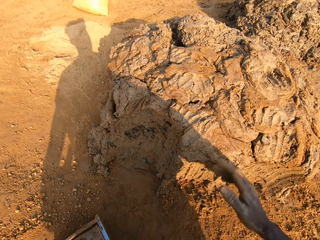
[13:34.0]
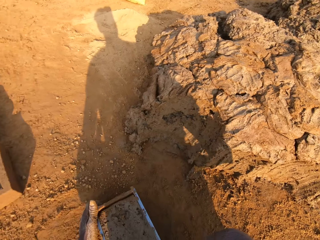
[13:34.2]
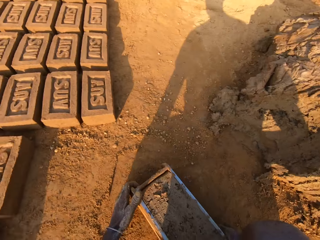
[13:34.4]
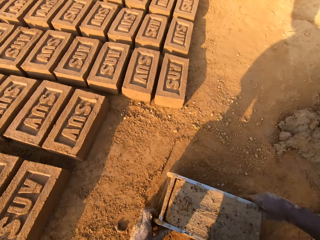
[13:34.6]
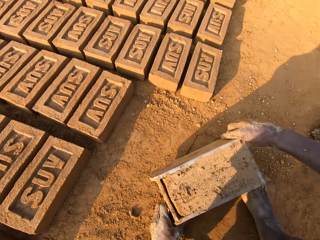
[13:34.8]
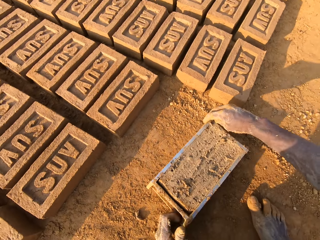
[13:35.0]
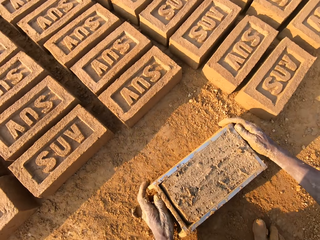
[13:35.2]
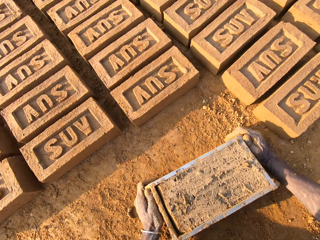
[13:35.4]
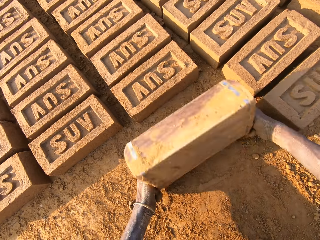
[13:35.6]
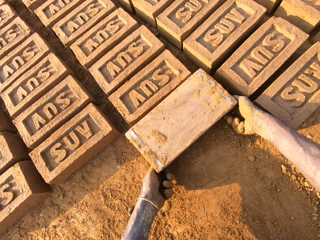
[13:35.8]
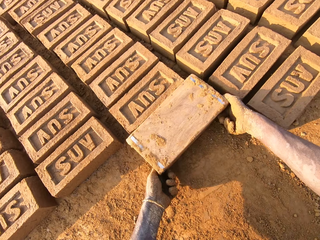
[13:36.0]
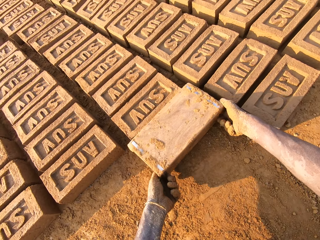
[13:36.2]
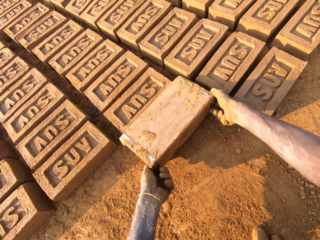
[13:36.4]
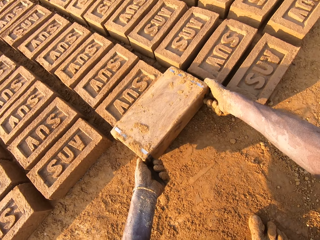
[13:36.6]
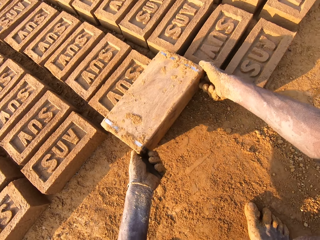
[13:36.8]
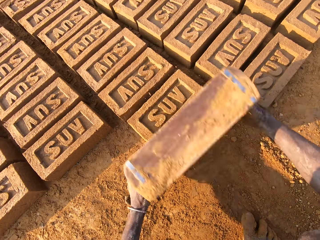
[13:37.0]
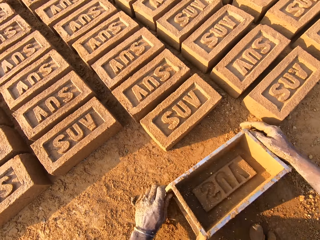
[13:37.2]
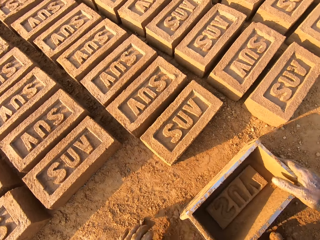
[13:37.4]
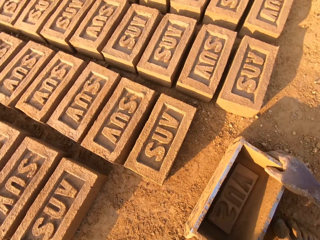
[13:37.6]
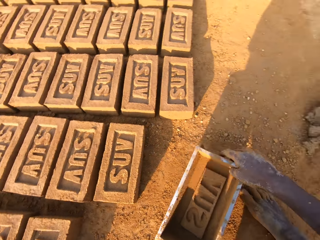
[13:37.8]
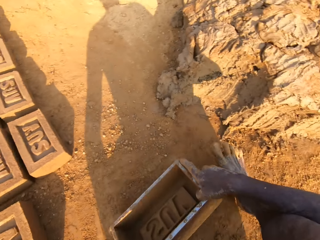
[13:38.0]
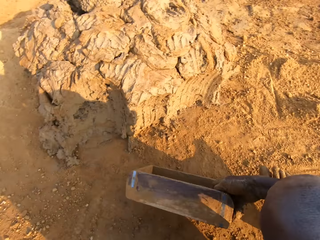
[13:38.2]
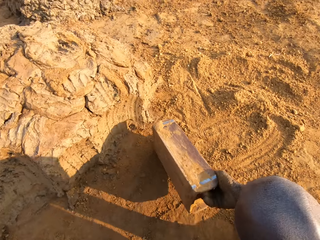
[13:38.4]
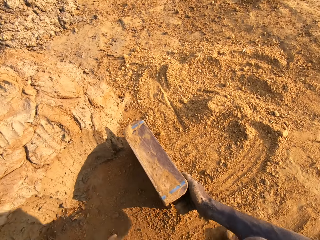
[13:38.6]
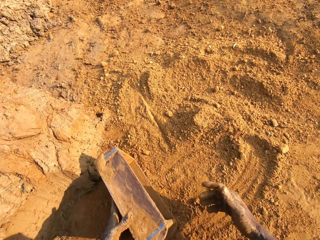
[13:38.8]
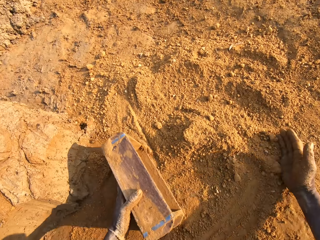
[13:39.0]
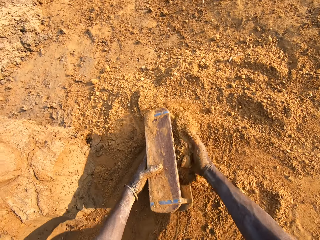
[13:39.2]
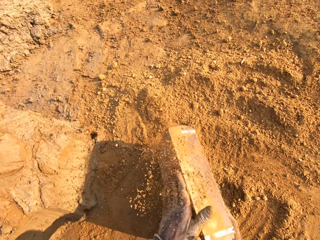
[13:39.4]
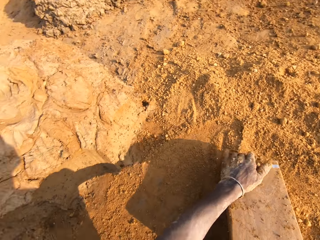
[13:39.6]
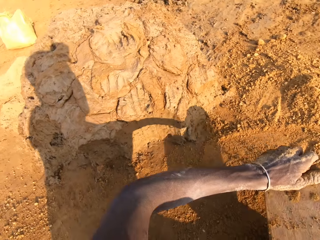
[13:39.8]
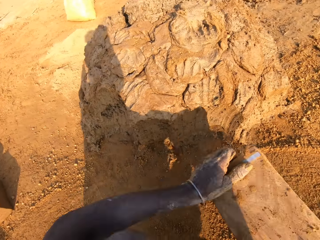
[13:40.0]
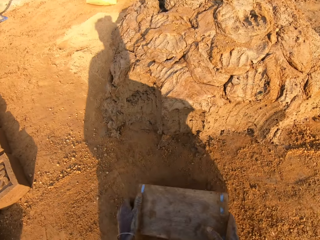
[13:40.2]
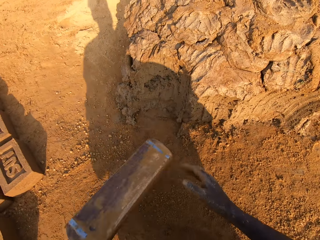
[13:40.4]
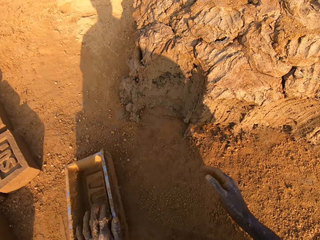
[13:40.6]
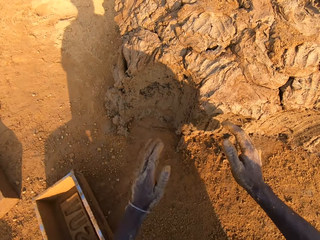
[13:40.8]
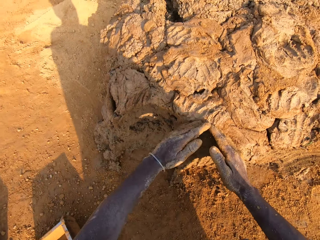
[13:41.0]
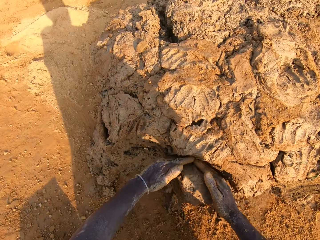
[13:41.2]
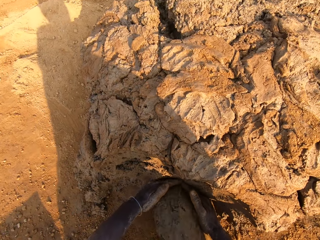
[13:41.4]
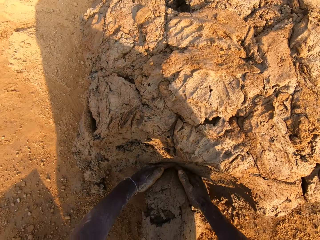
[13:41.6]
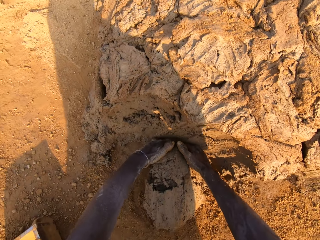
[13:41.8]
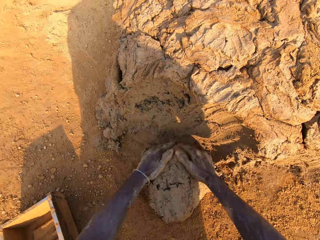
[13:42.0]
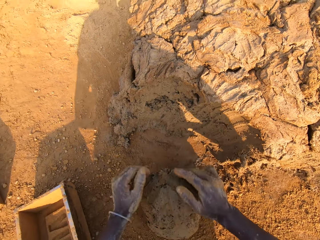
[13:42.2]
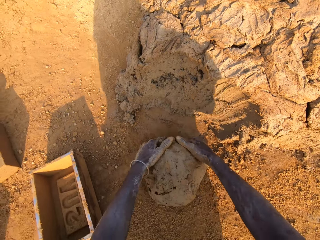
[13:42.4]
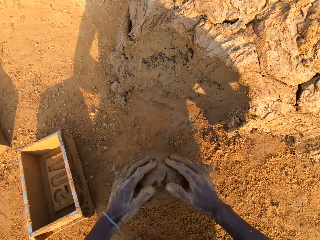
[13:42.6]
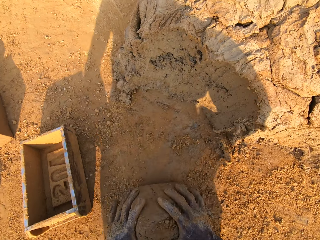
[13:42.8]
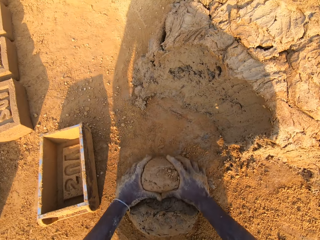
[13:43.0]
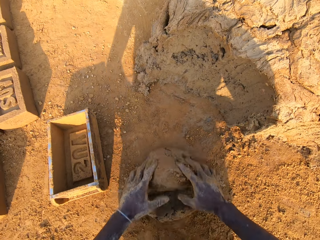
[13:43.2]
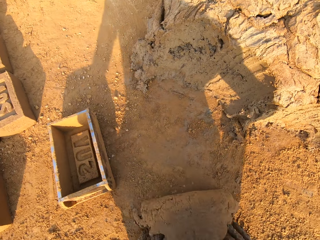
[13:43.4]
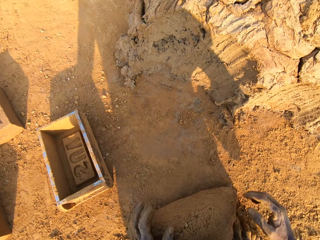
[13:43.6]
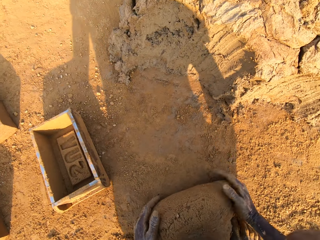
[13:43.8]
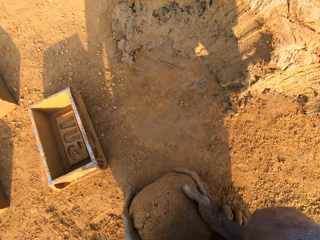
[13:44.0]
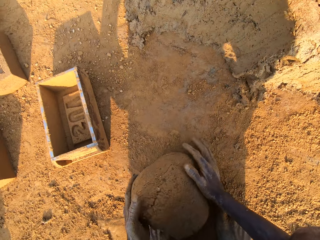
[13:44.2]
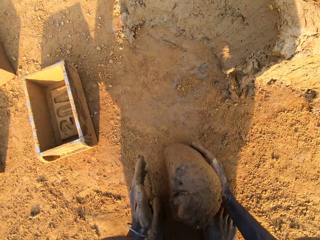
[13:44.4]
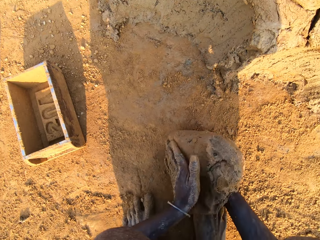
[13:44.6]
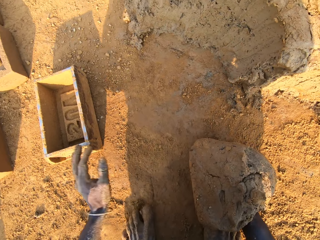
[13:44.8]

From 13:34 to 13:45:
The camera wearer turns around with the pan or brick mold box in his hand. He carries the brick mold box. He turns the pan on the floor upside down. He puts the brick on the ground. He removes the mold mud from the pan on the floor. He turns around with the pan in his hand. He puts some sand in the pan with his right hand. He removes the pan from the sand. He drops the pan on the floor. He takes some mud from the floor with his hand. He rolls the mud on the sand on the floor with his hand.

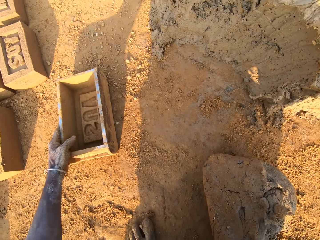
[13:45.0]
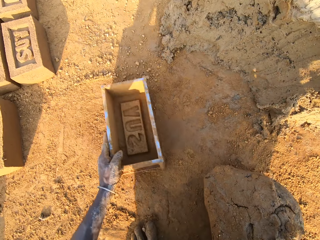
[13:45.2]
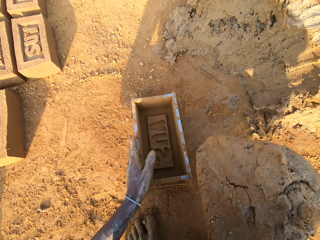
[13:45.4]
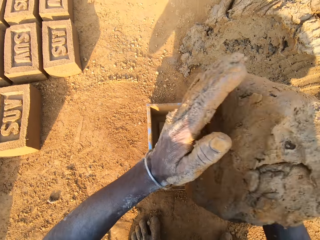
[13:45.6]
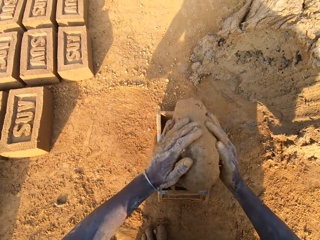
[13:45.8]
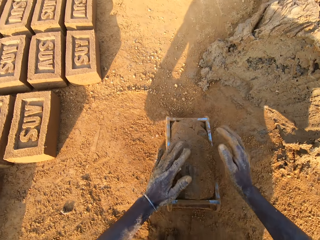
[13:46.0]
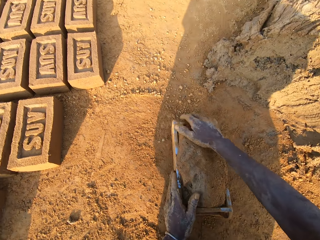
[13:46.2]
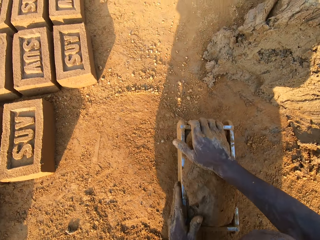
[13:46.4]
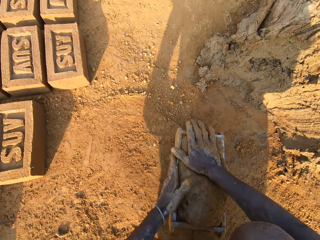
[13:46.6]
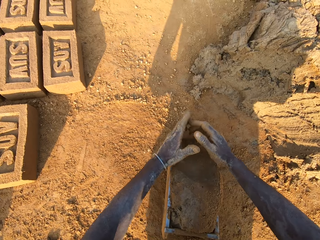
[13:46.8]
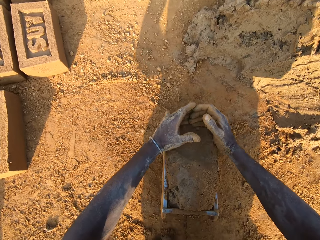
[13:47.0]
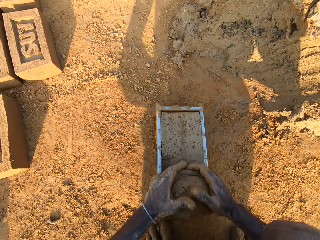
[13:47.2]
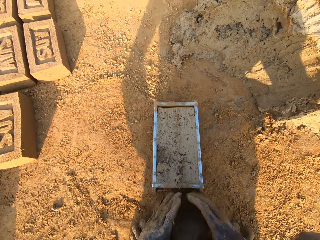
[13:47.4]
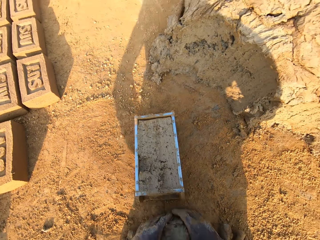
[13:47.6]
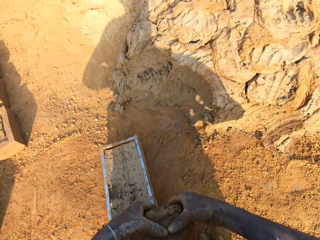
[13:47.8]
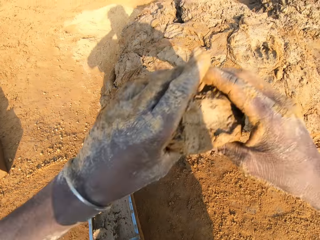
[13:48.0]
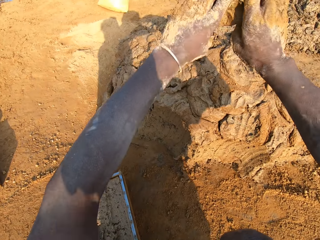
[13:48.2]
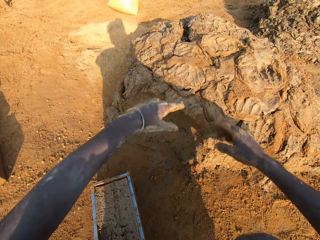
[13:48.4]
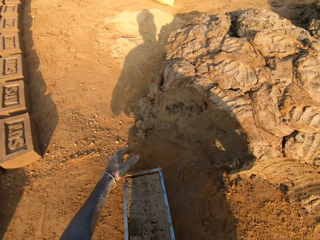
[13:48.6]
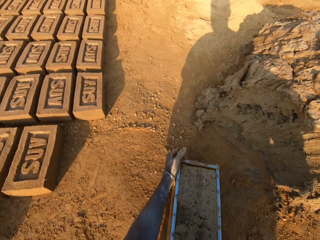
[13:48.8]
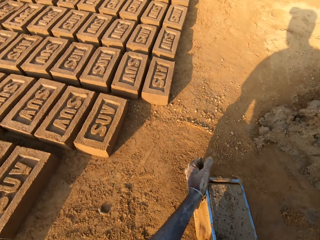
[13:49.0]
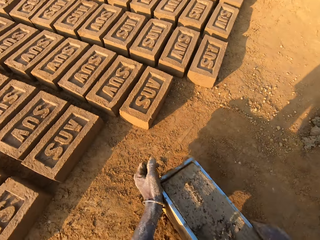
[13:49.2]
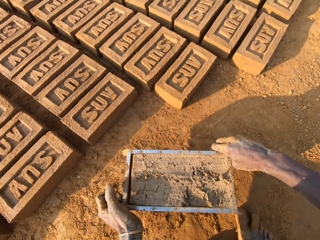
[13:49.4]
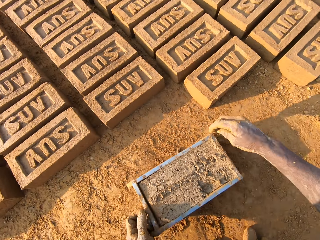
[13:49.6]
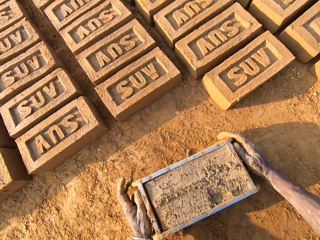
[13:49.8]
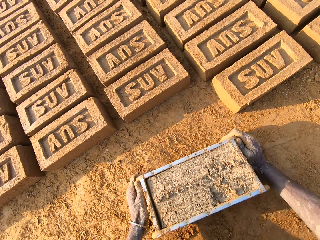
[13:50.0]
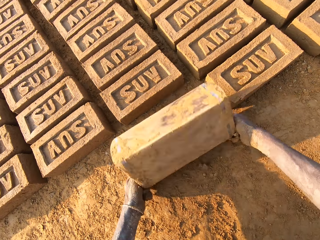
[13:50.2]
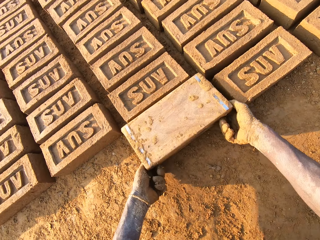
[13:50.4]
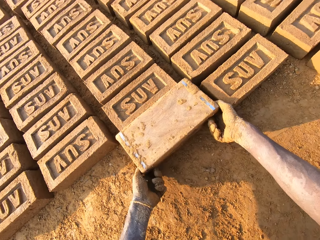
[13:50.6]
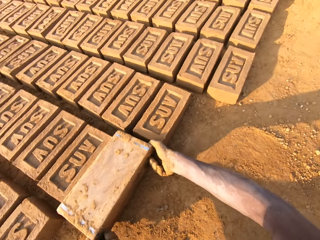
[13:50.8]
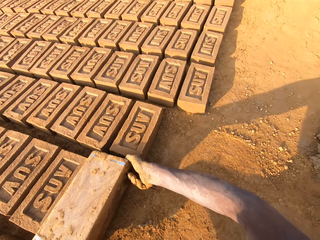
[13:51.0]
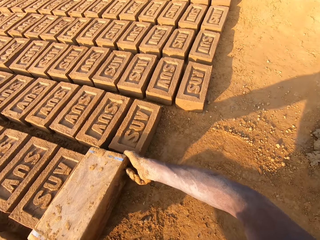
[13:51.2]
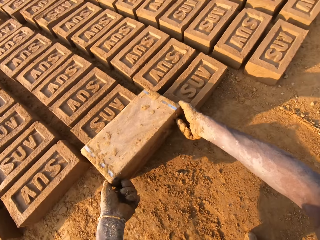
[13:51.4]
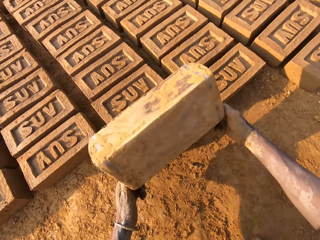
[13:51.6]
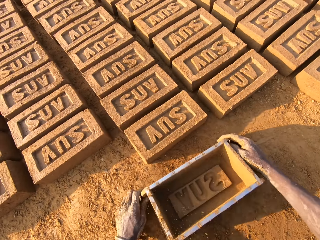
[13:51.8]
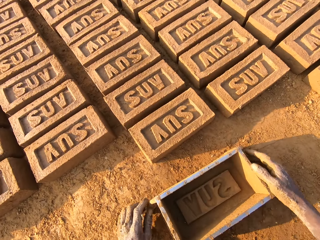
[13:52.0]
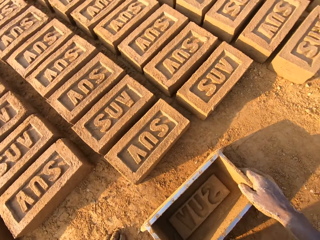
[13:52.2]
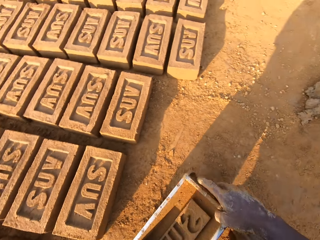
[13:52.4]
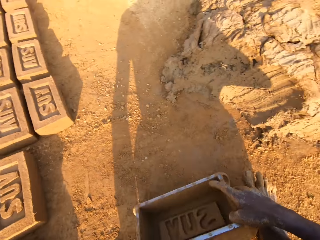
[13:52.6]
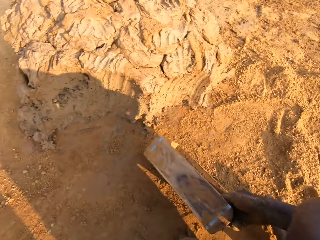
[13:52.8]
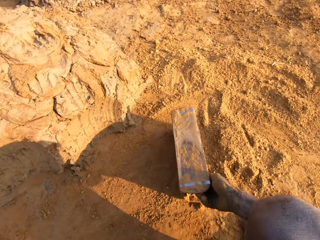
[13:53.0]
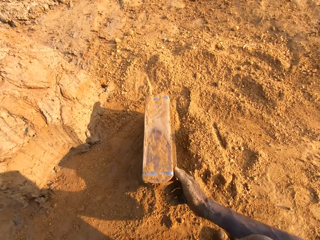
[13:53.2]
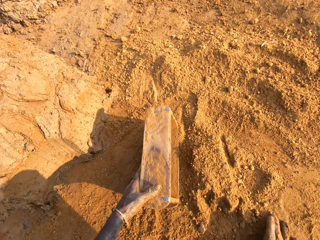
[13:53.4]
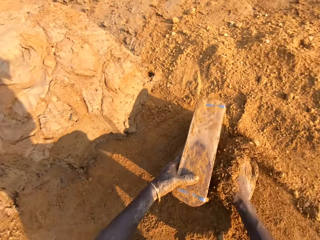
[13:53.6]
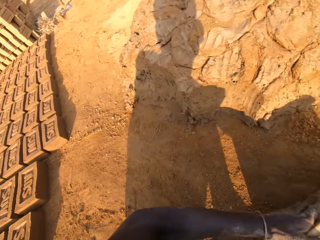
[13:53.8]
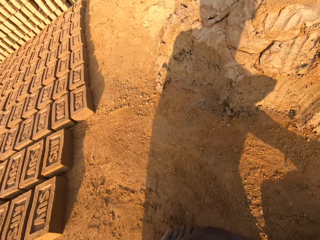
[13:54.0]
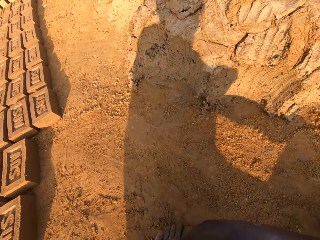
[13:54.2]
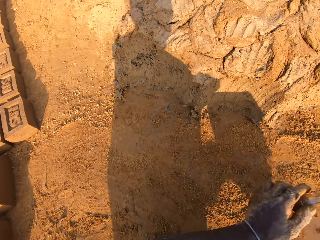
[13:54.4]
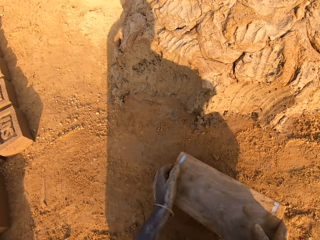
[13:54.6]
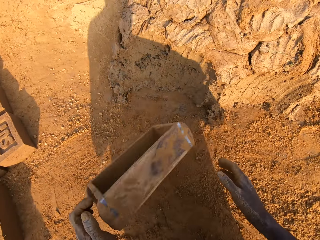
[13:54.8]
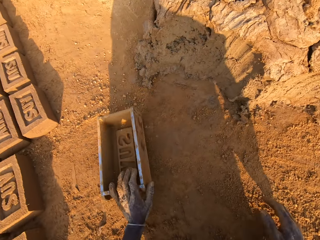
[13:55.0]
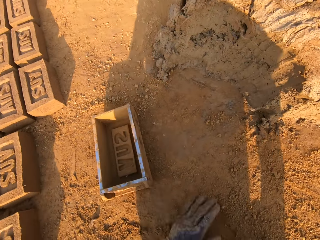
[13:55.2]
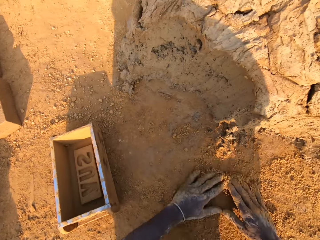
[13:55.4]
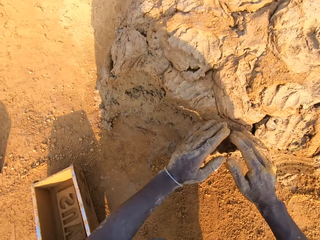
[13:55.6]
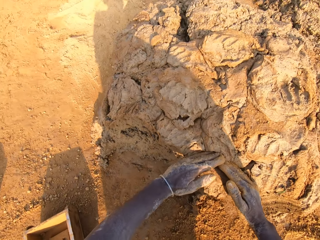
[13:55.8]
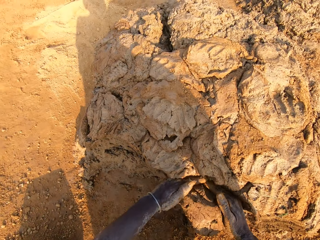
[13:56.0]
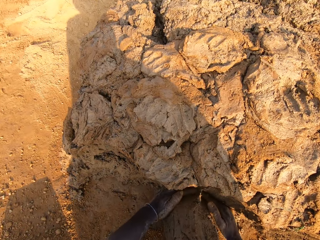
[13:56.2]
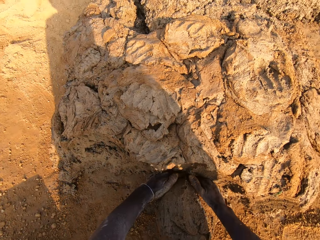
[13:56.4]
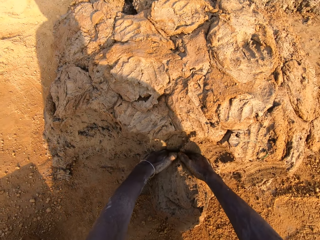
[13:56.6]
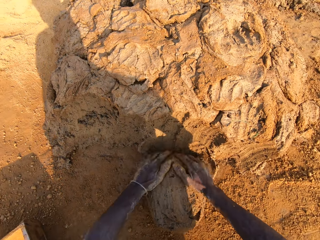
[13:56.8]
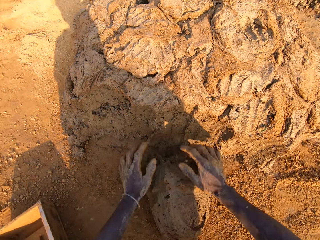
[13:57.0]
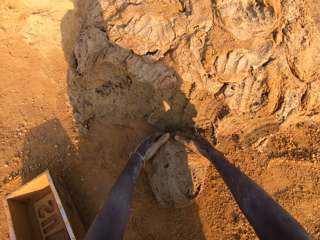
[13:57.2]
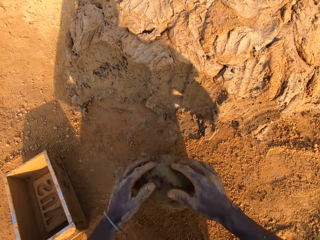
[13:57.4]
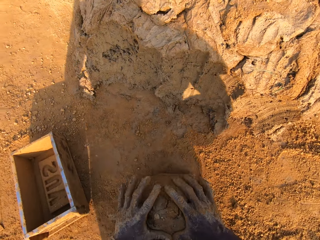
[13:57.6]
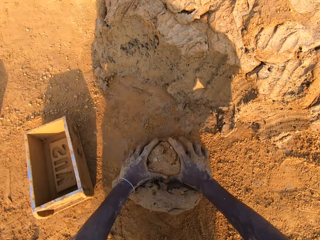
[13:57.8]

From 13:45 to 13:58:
The camera wearer moves the pan or container forward with his left hand. He puts the mud or clay in the pan. He presses the mud in the pan with his hand. He removes excess mud in the pan with his hands. He picks the clay. He throws the mud in his hand on another mud on the floor. He moves the container. He turns around with the pan in his hand. He drops the pan on the floor. He turns the pan on the floor. He removes the mold mud from the pan on the floor. He lifts the container. He puts the container down. He picks the container. He turns around with the pan in his hand. He puts some sand in the pan with his right hand. He stares at the brick. He drops the pan on the floor. He takes some mud from the floor. He rolls the mud on the sand on the floor.
